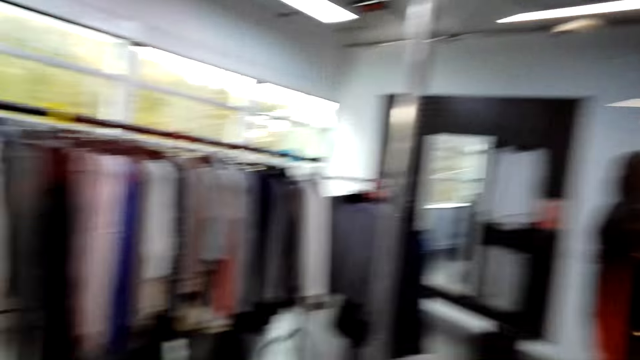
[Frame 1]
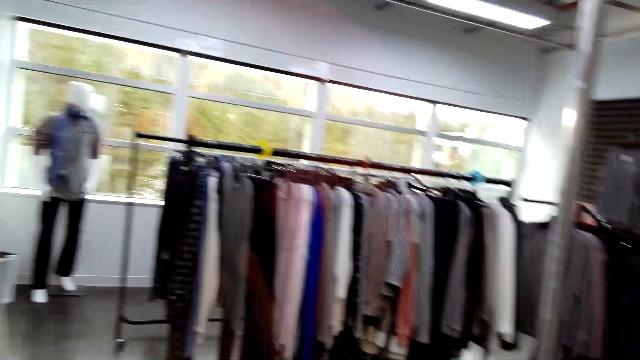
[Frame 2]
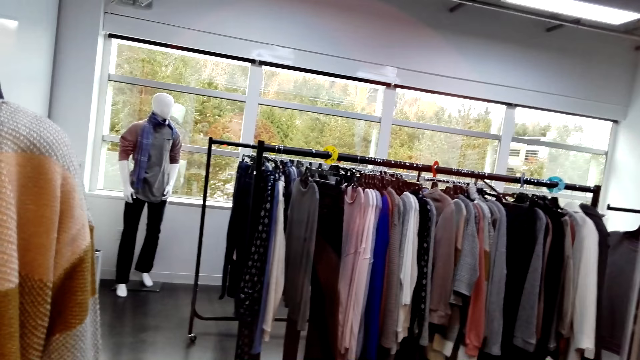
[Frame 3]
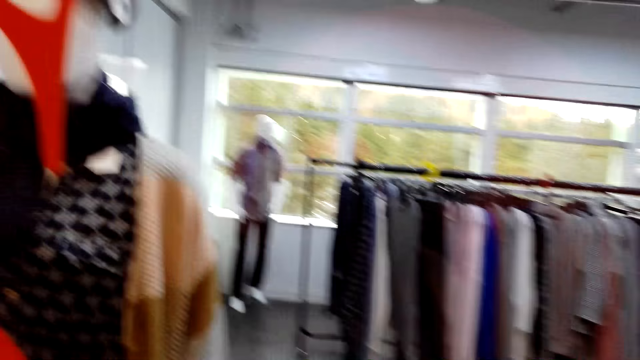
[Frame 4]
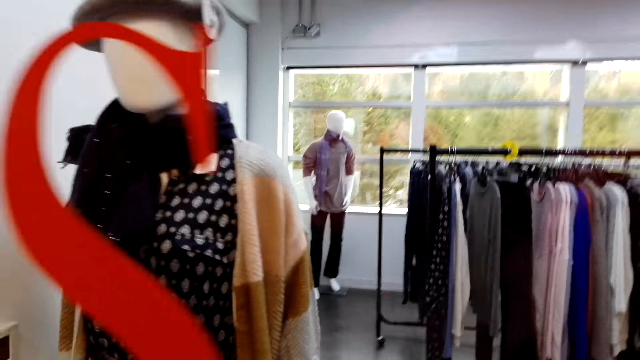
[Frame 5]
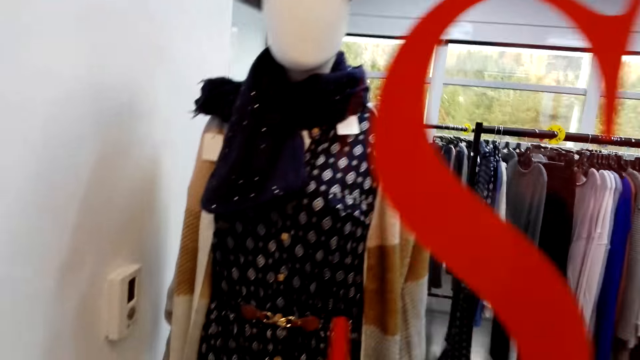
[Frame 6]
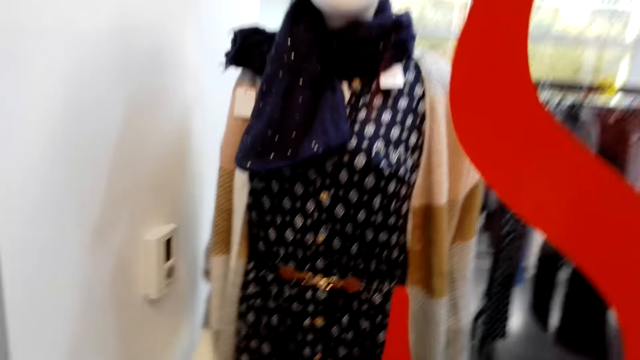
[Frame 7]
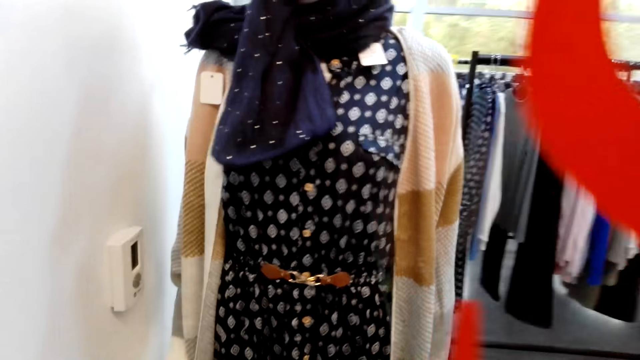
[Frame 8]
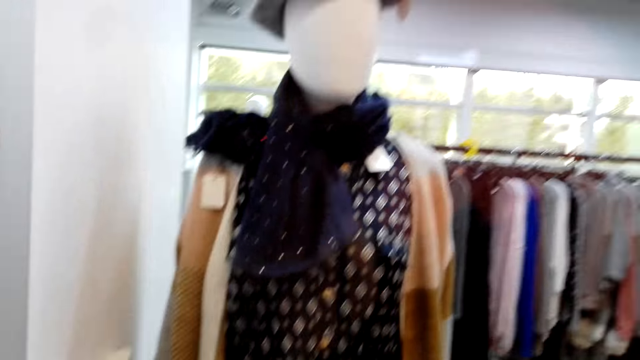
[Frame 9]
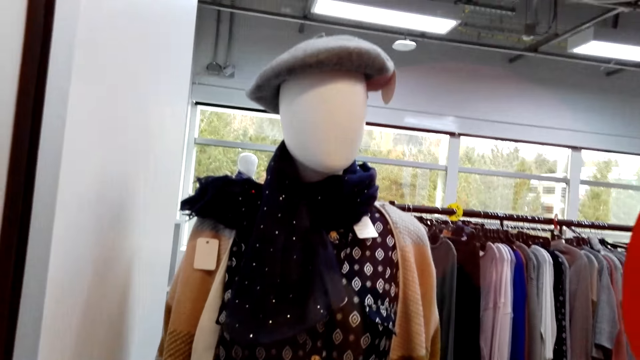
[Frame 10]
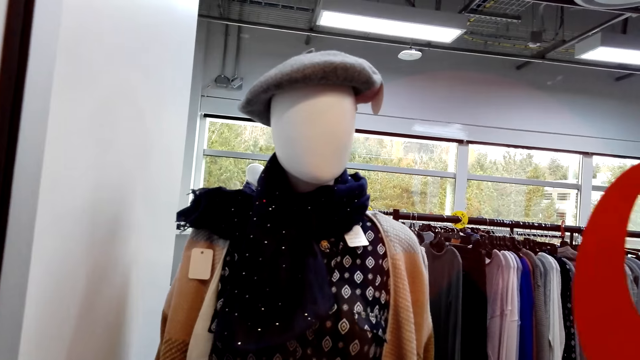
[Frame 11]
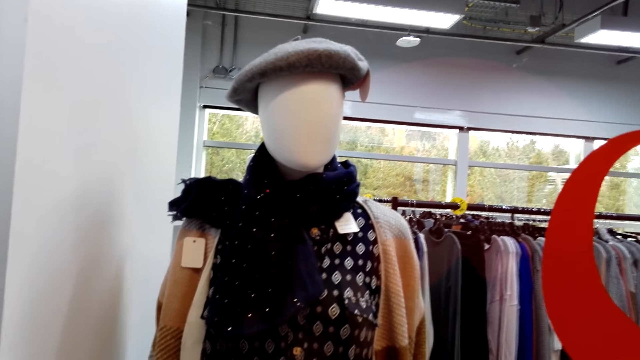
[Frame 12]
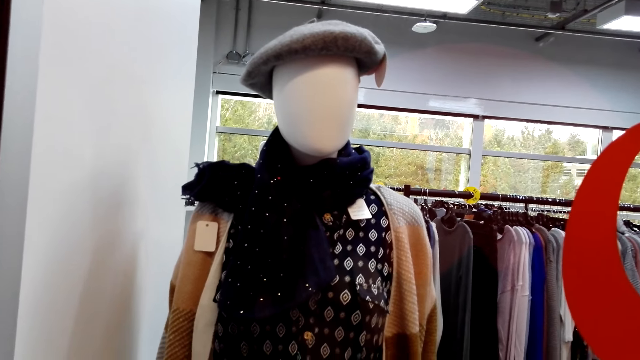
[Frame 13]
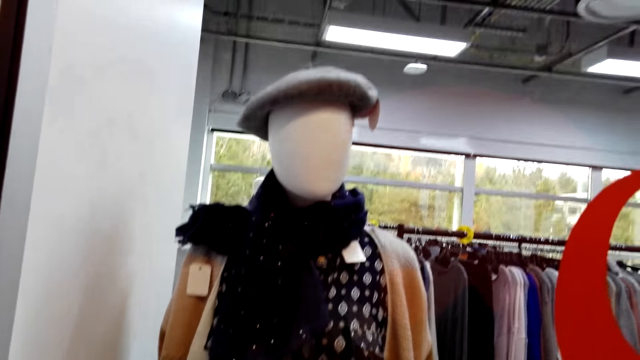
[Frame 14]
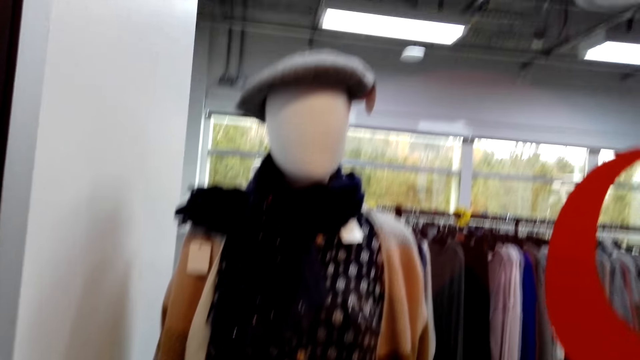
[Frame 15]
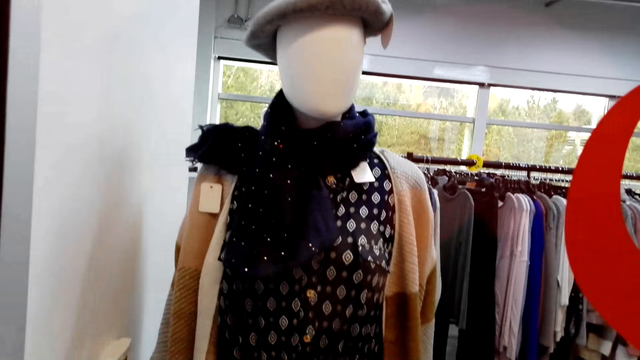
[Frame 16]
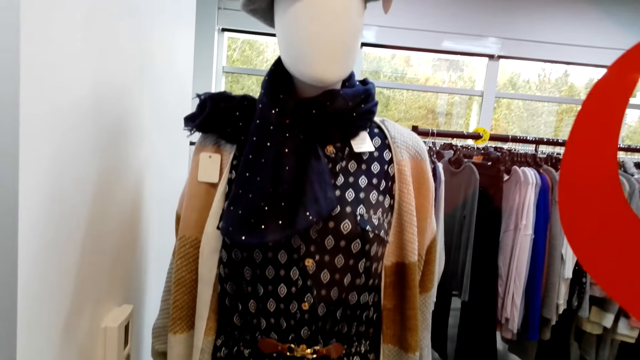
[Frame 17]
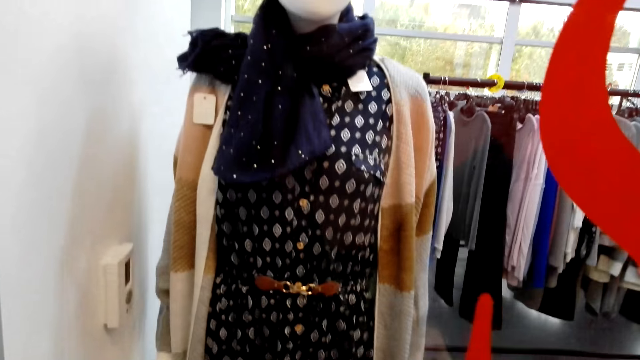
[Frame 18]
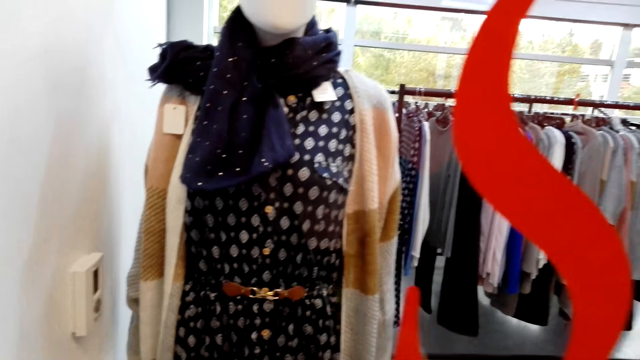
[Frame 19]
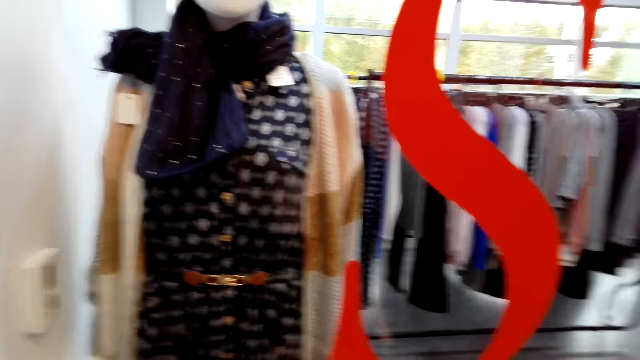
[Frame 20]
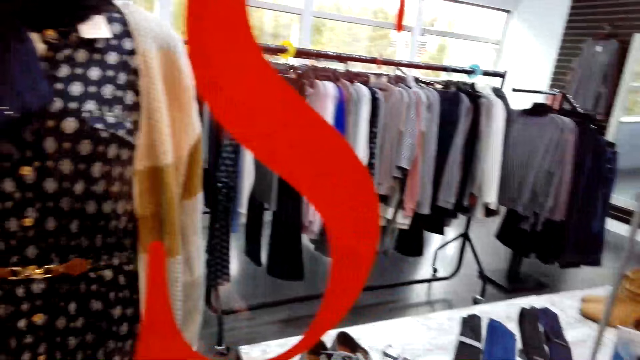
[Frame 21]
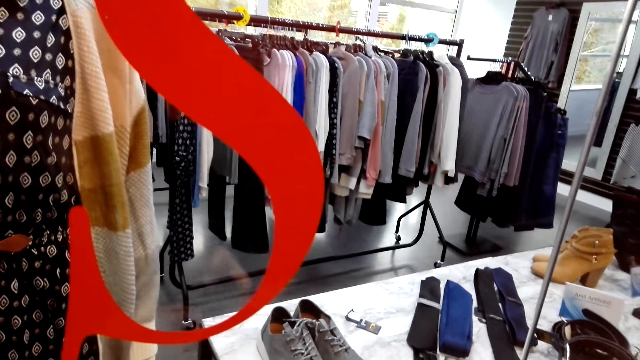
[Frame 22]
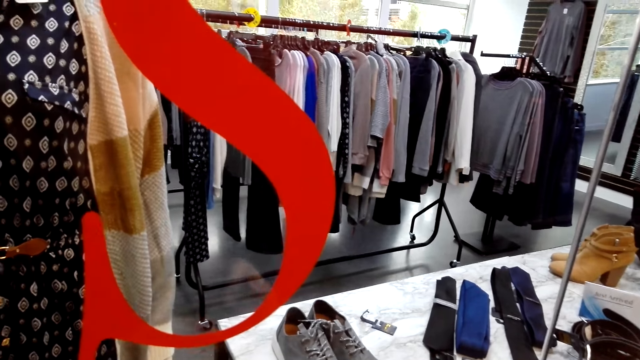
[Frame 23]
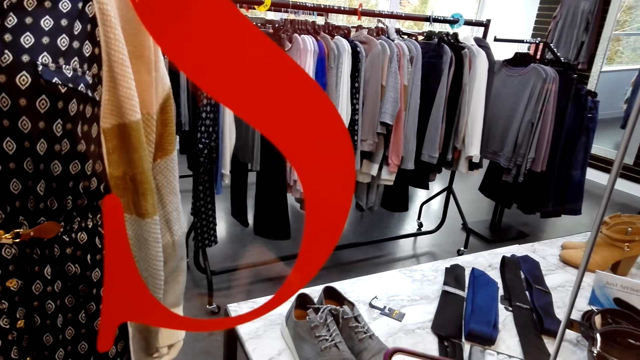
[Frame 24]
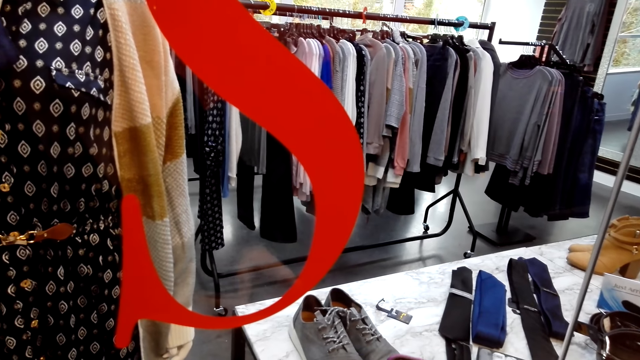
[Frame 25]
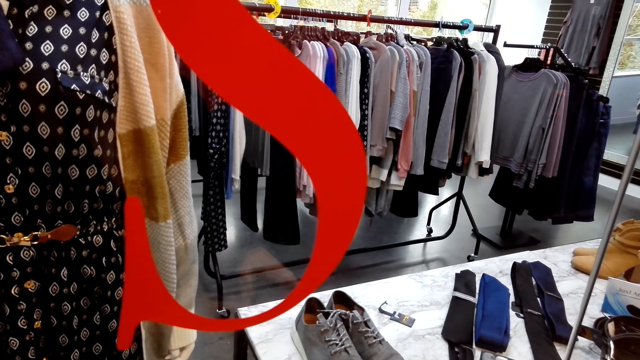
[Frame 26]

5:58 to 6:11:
The camera wearer looks through the window. They look at a cap. They walk around the room. They look at a dress.

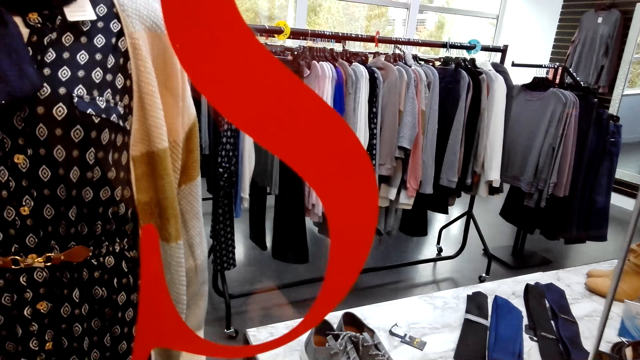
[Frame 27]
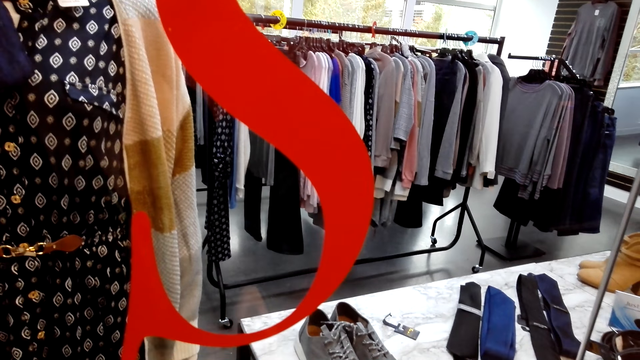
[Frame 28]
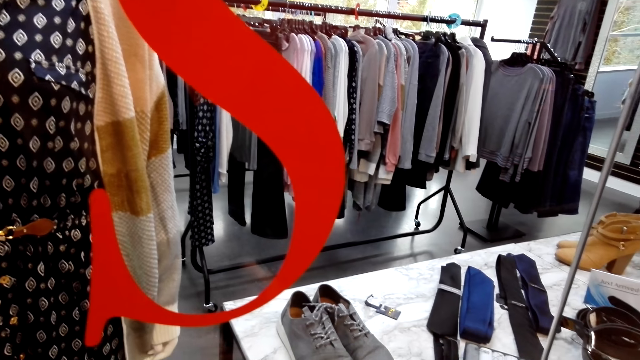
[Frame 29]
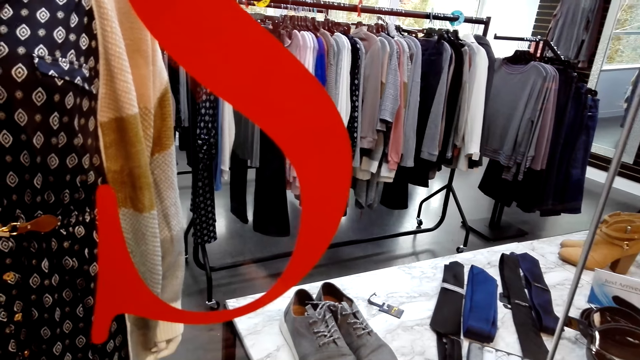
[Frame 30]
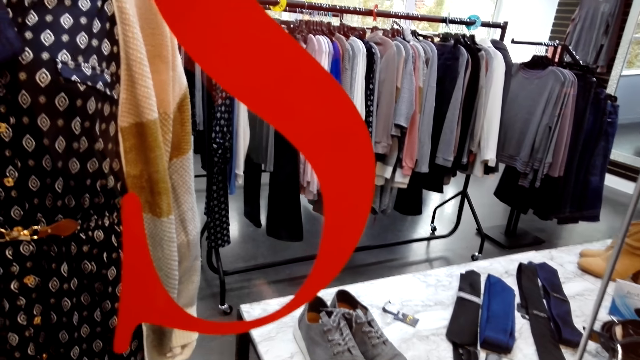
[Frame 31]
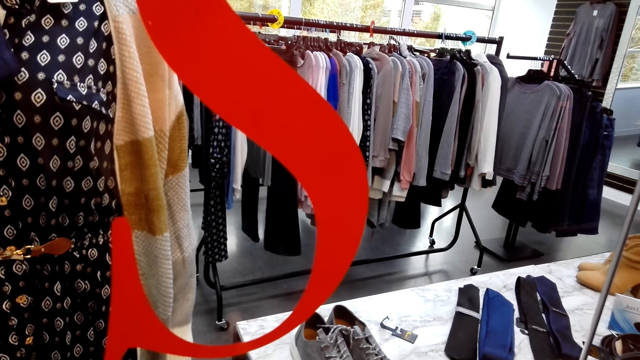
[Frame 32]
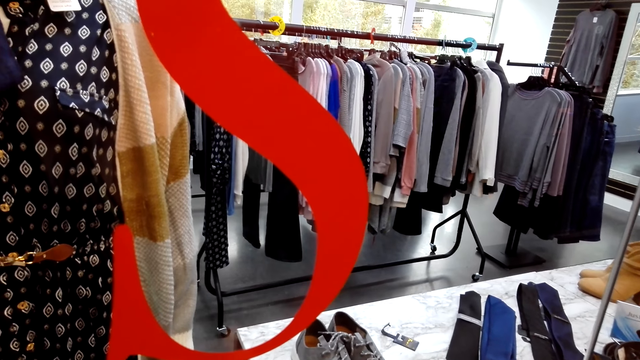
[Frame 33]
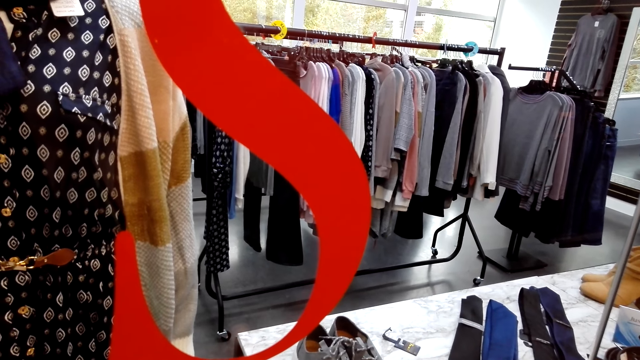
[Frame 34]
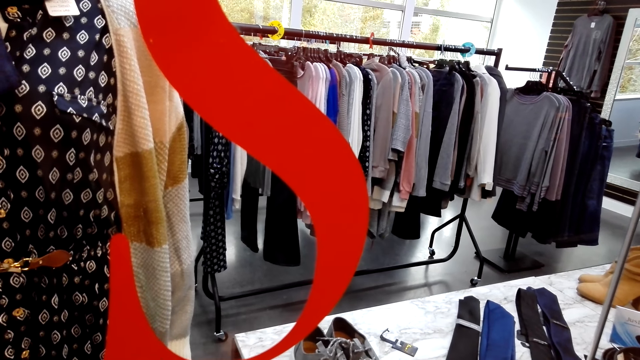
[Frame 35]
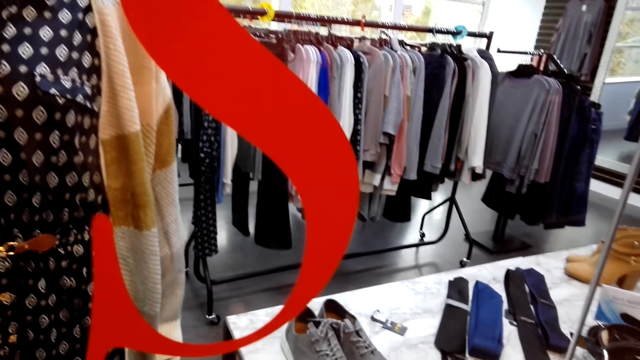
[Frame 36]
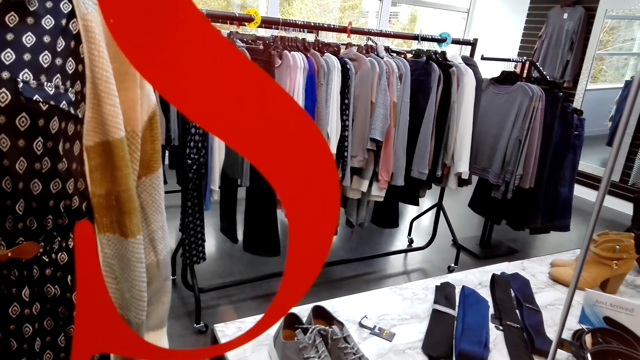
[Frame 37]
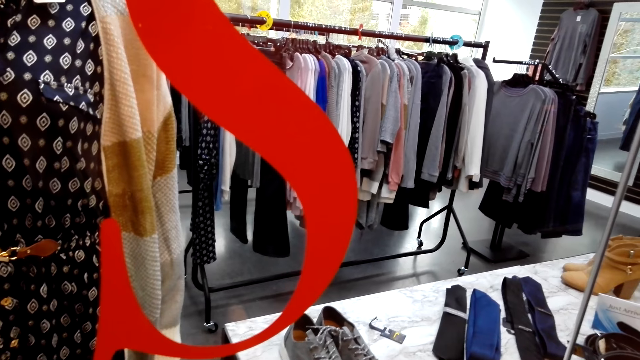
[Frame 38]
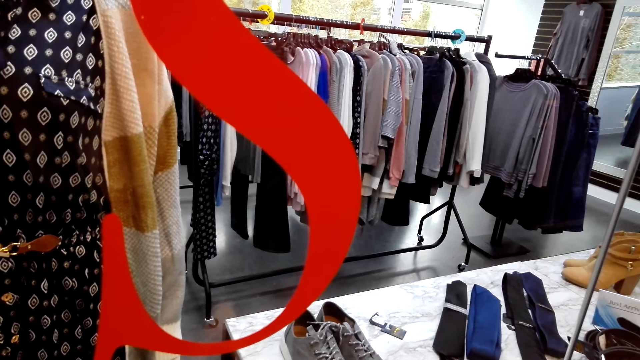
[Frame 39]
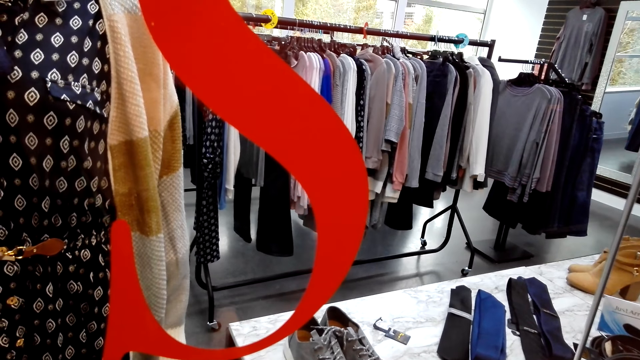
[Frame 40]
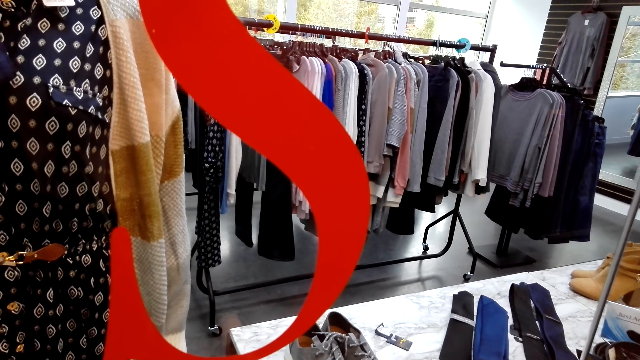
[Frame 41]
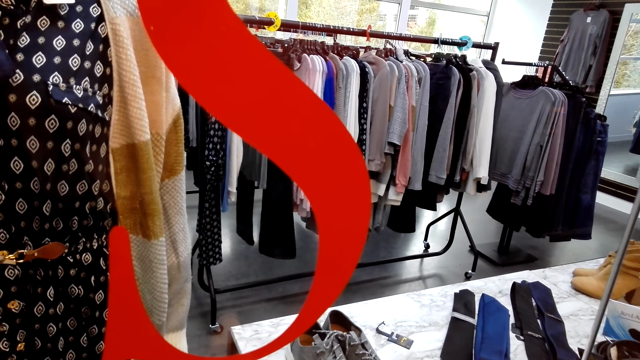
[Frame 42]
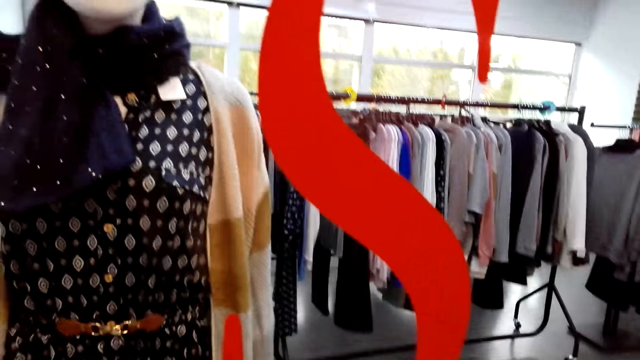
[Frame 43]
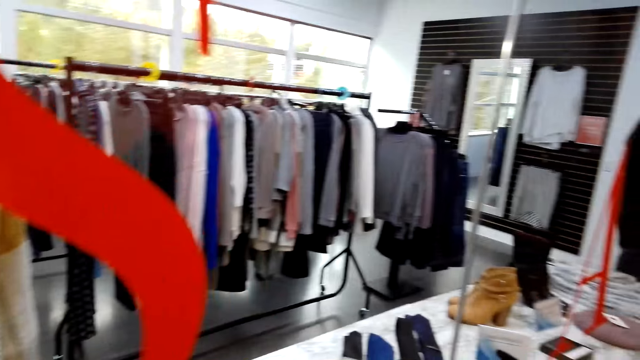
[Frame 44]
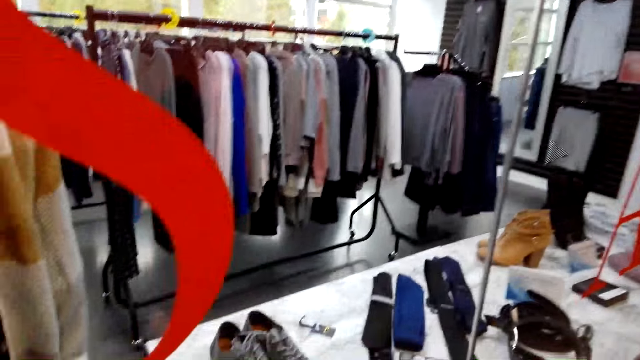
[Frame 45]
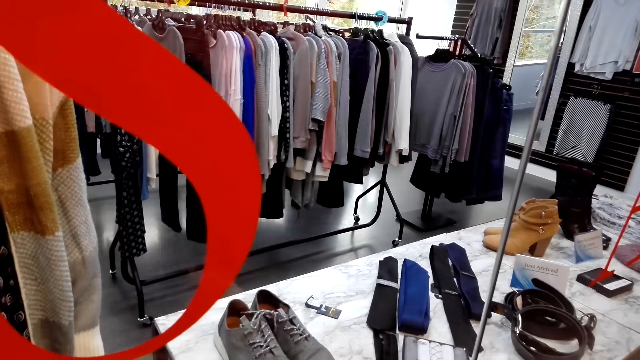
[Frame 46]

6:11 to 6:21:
The camera wearer uses a phone.
